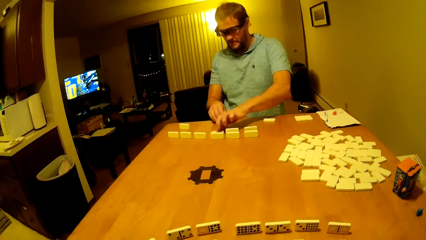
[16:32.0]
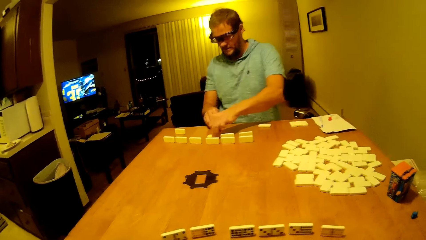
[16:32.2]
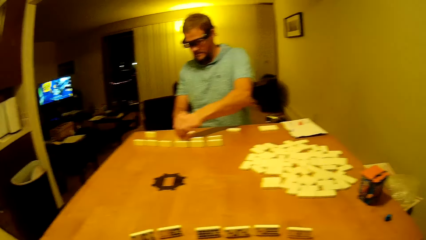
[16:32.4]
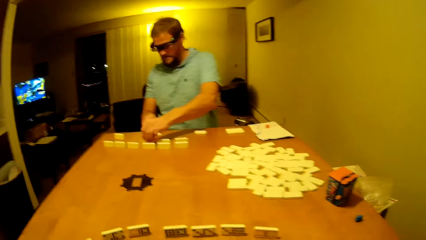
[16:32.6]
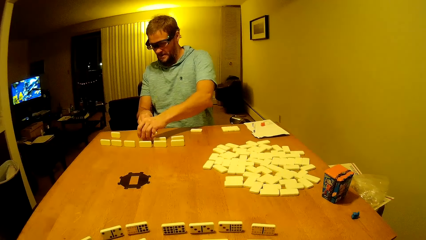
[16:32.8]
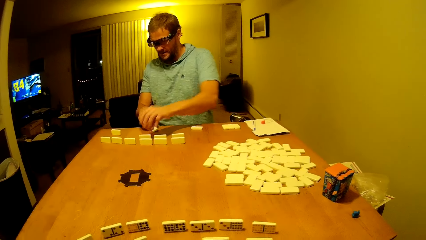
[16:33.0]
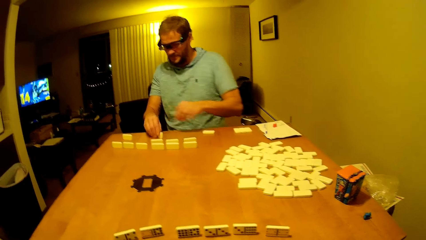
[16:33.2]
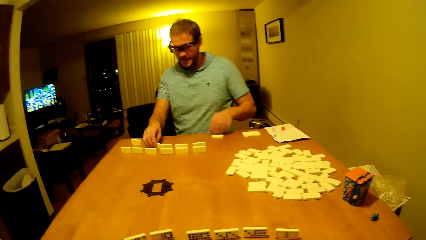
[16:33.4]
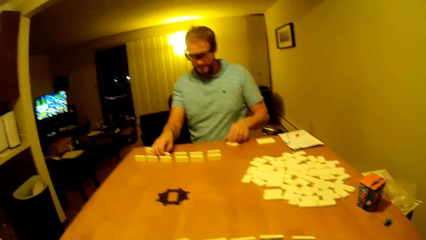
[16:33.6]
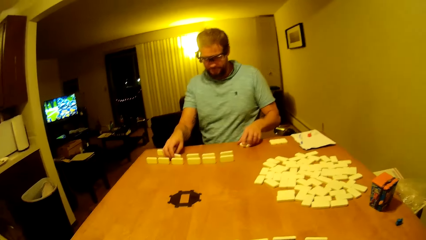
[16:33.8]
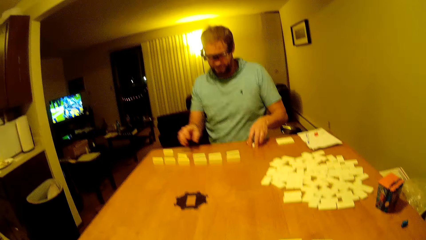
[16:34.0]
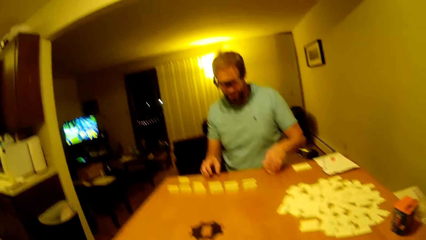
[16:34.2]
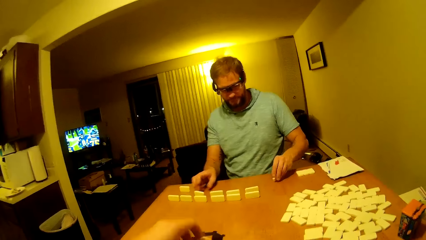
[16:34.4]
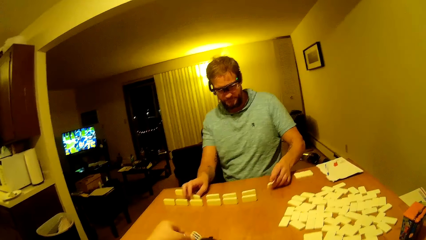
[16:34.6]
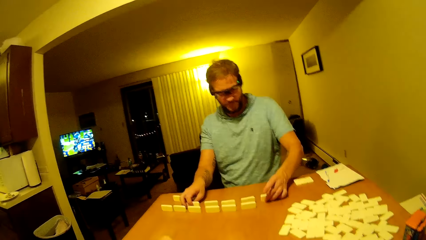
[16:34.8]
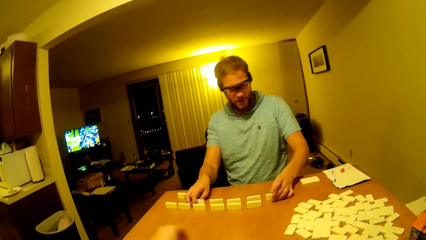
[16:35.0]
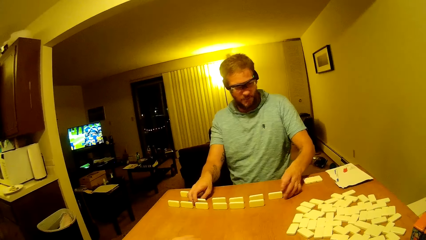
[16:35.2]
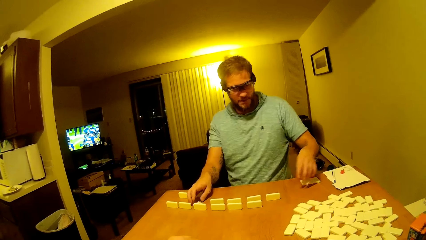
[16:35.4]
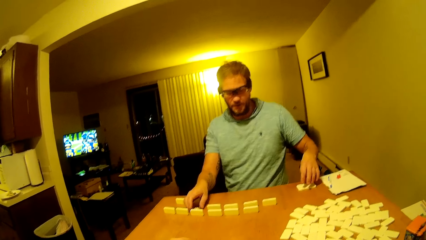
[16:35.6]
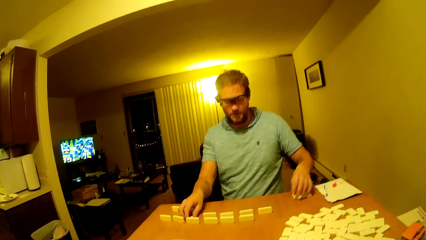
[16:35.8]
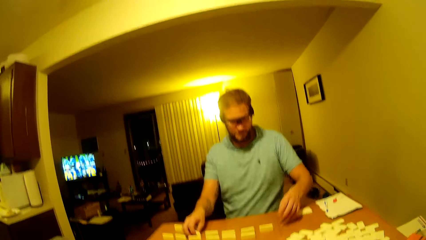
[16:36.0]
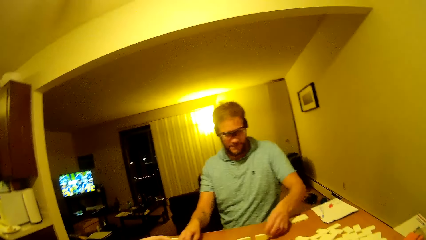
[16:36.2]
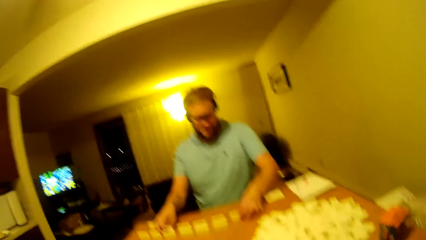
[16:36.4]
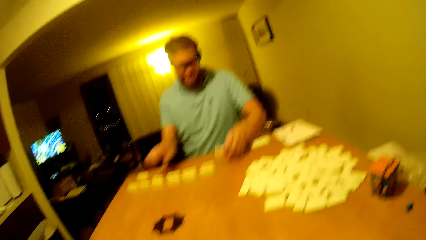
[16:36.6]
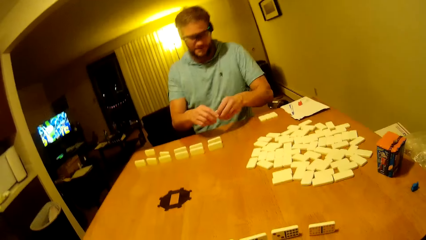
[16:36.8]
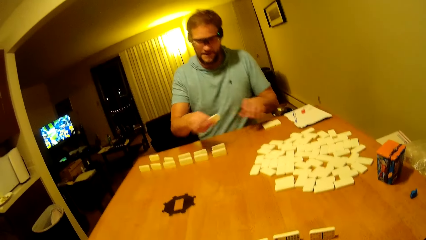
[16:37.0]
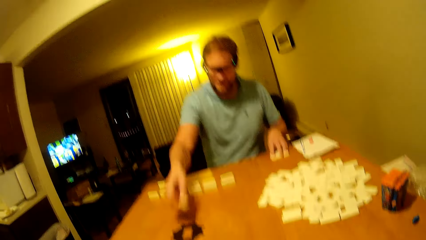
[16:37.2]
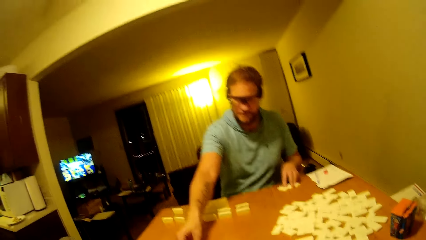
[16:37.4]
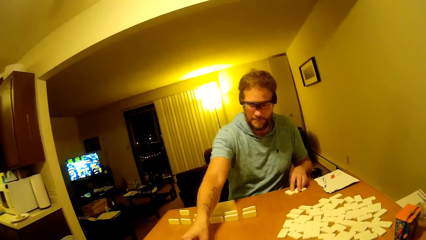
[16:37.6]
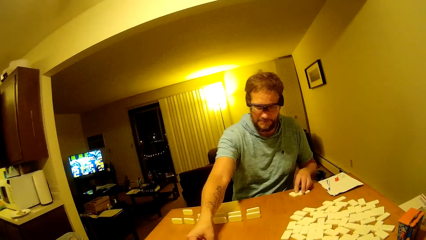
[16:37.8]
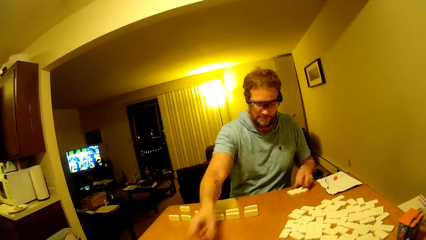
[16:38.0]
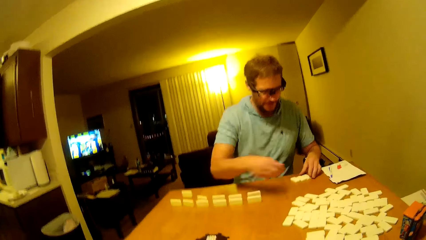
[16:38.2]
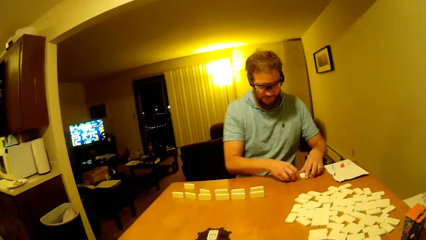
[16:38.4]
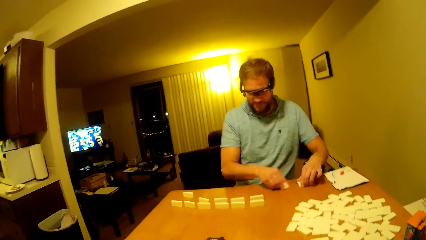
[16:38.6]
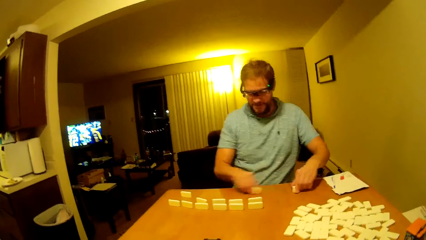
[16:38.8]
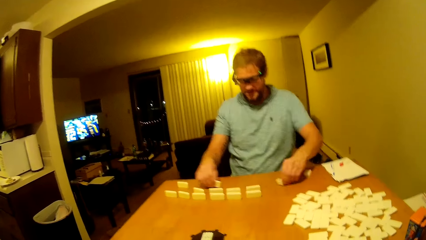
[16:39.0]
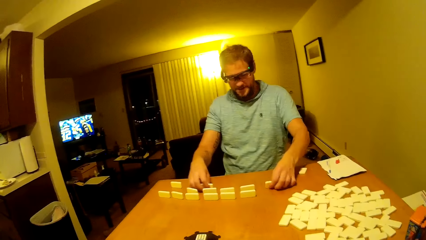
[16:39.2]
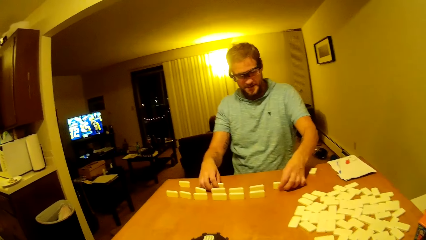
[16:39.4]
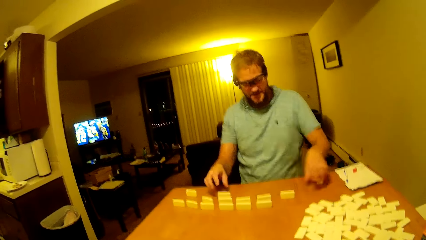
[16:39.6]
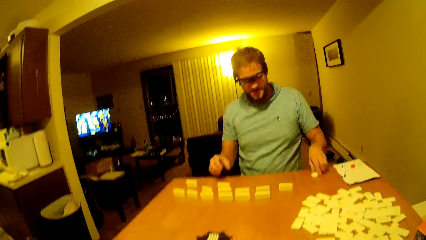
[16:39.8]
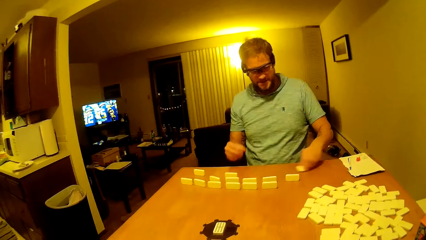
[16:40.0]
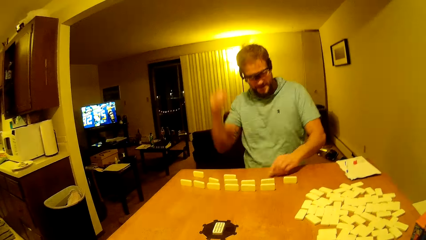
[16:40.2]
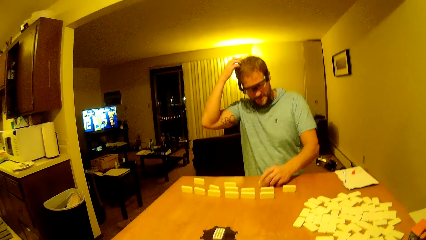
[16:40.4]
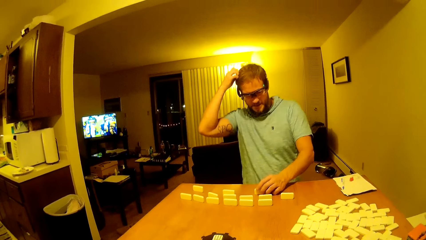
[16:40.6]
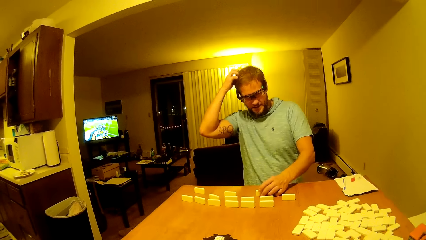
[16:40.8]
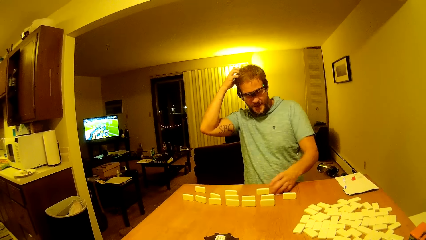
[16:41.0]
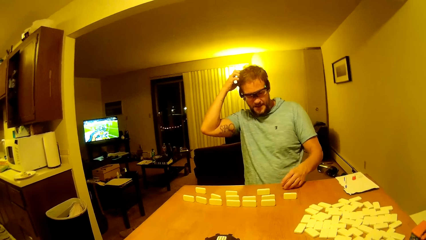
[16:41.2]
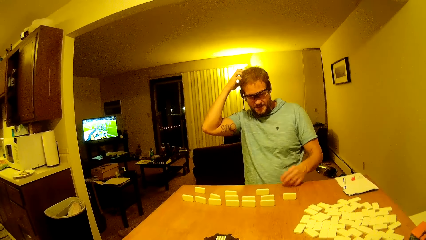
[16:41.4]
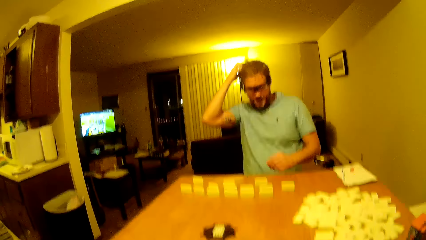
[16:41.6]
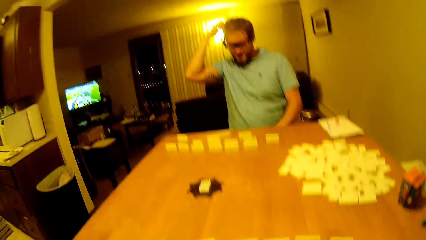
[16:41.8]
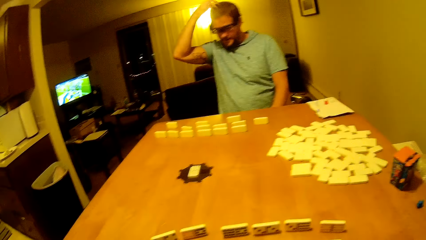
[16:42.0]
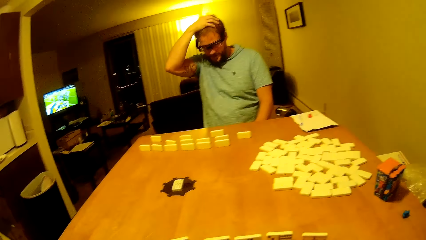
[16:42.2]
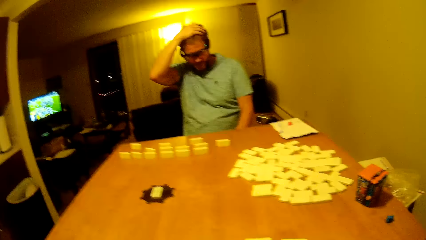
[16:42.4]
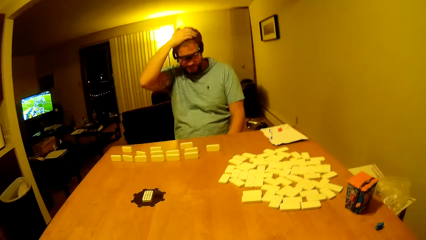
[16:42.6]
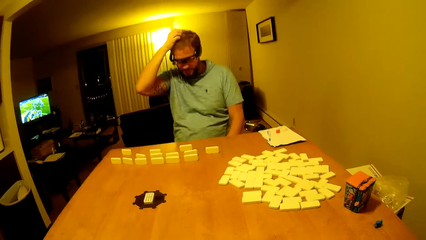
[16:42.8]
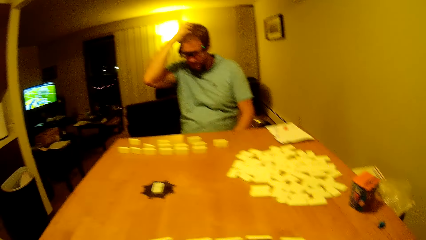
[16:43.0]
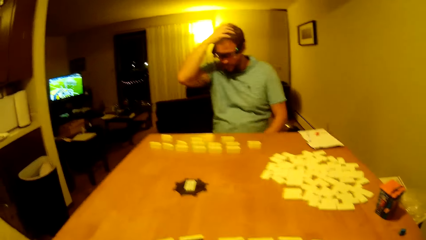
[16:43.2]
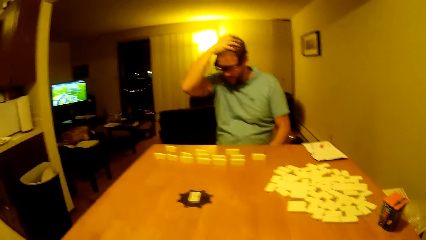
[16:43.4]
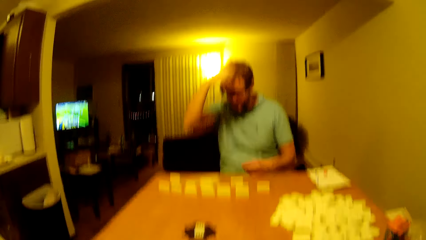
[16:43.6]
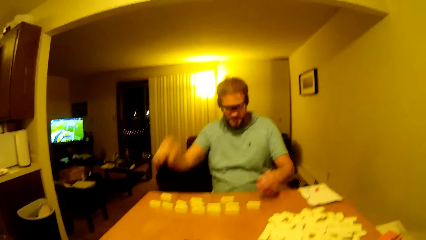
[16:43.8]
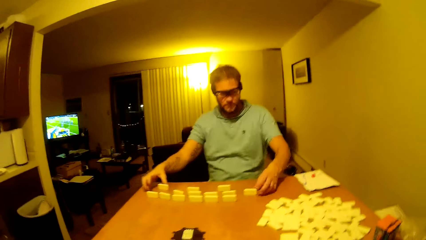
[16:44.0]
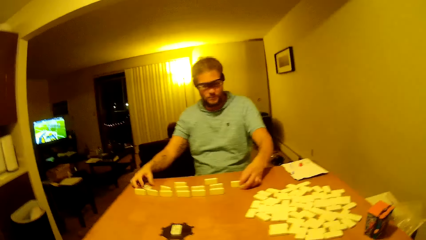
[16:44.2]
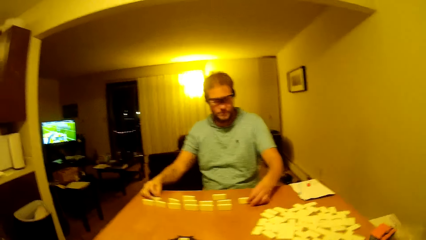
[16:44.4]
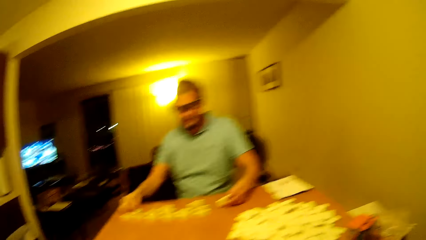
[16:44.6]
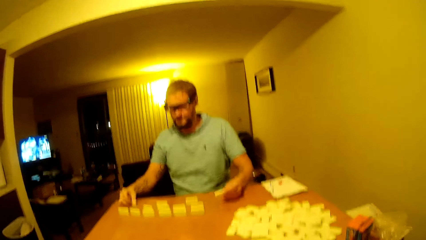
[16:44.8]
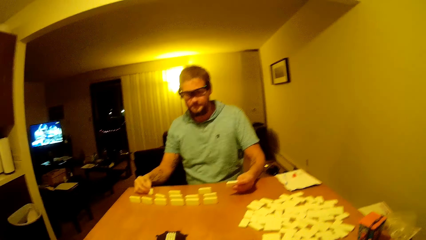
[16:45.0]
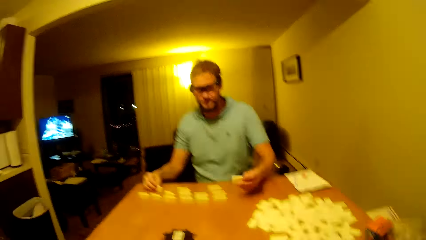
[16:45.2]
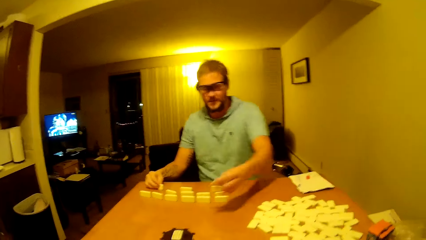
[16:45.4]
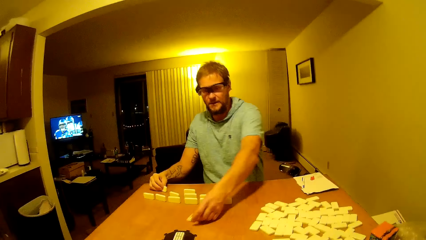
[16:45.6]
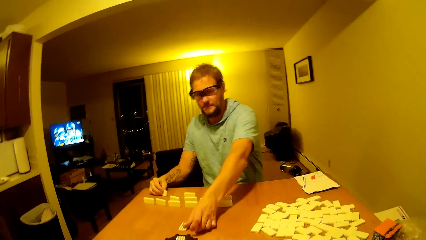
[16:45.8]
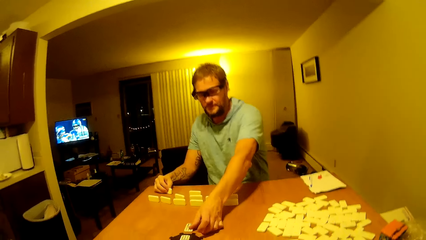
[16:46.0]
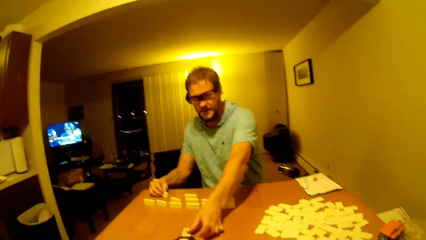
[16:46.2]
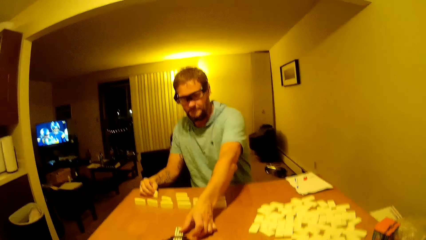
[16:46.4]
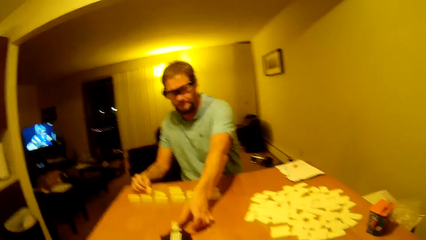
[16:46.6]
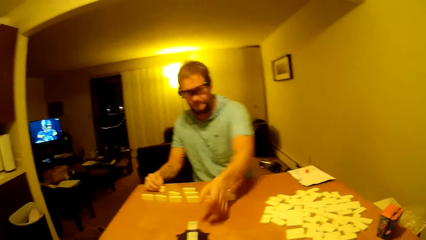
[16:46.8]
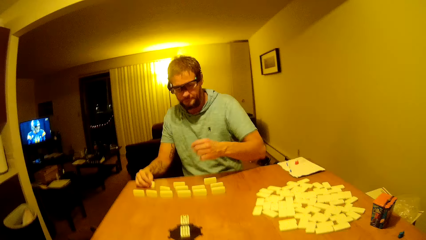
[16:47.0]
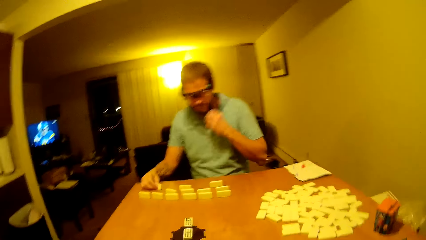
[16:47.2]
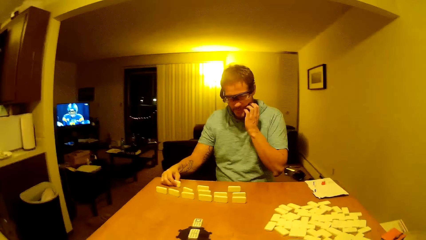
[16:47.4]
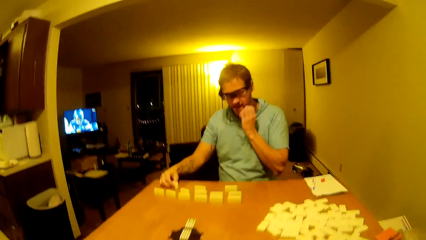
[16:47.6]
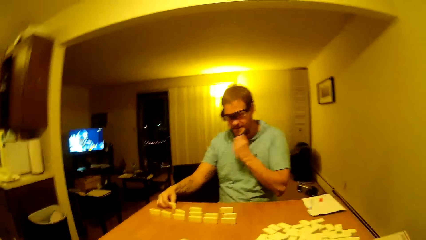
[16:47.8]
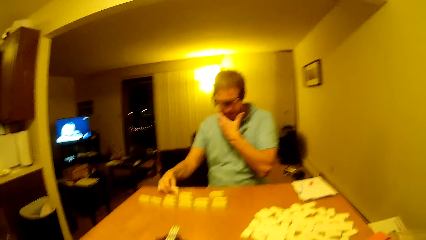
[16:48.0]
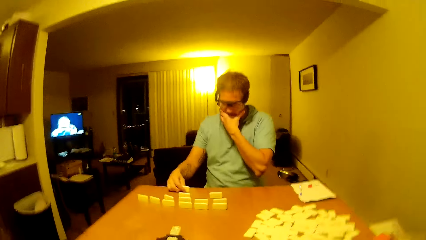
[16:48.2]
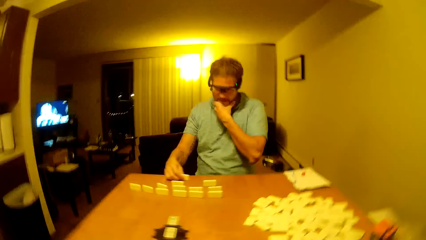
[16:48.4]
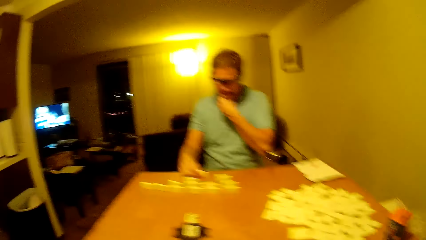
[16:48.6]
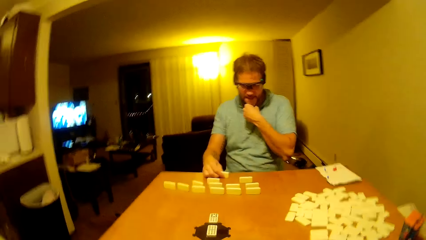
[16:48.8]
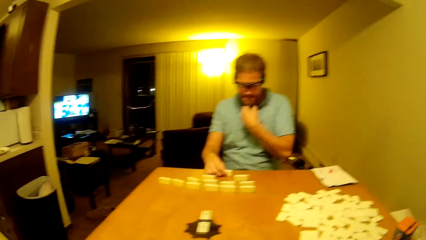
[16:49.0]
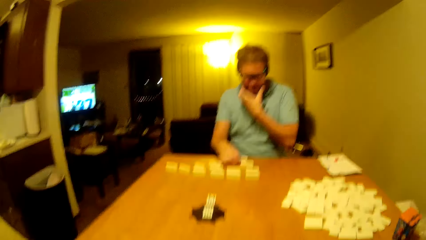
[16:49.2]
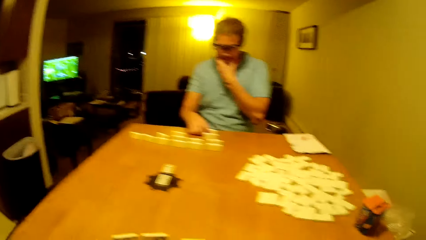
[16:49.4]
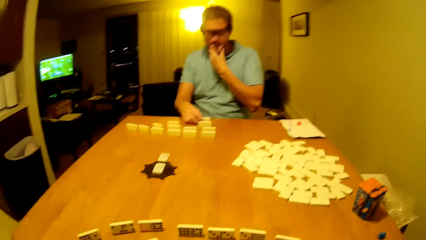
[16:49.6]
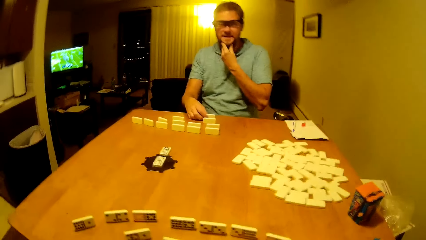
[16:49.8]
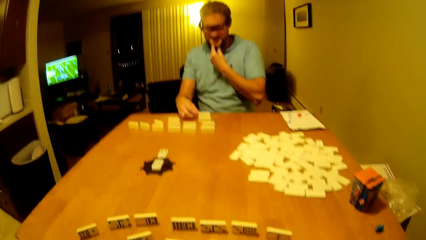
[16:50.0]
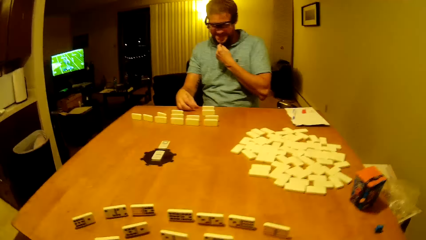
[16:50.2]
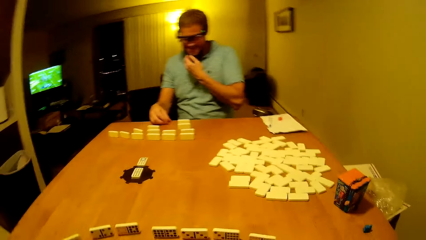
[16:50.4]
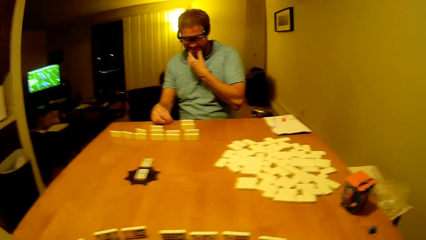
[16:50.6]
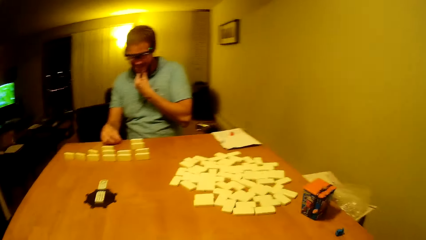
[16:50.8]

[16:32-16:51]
A man arranges the dice up. The man scratches his head. The man arranges the dice up. The man picks up the pai gow tile. The man places the pai gow tile on the table. The man moves something up. The man scratches his chin. The man drags the pai gow tile on the table. The man touches the beard.
